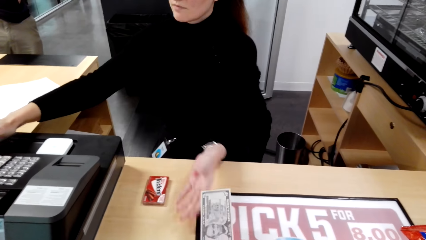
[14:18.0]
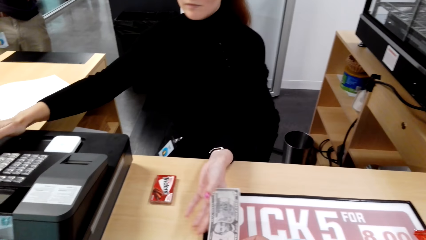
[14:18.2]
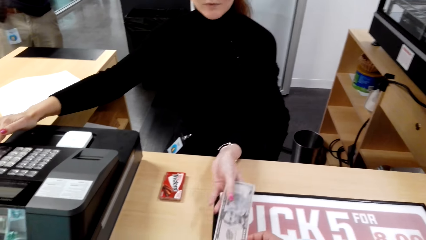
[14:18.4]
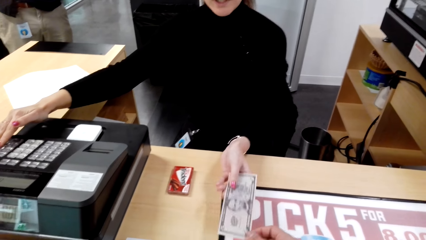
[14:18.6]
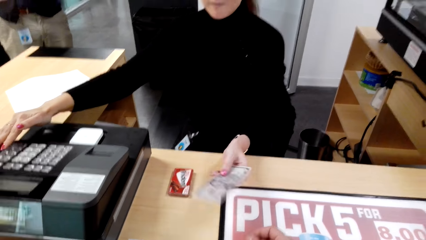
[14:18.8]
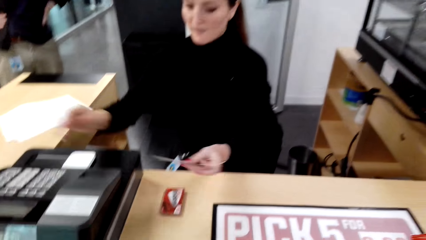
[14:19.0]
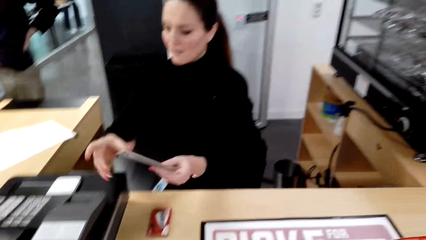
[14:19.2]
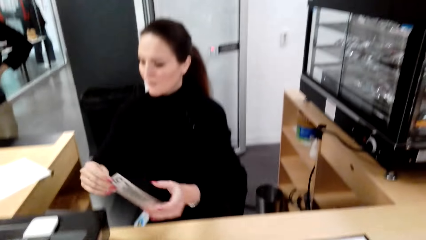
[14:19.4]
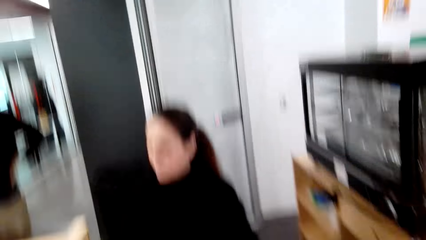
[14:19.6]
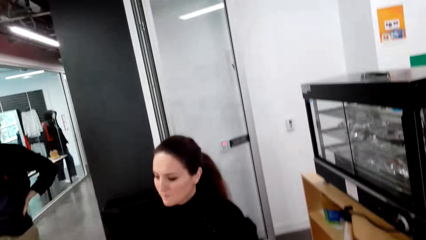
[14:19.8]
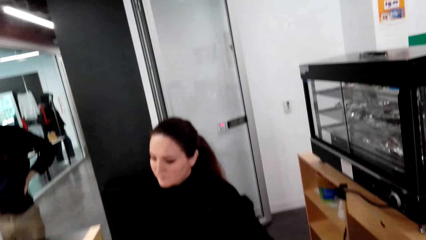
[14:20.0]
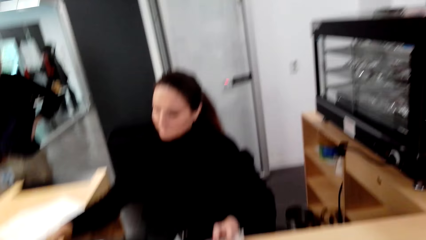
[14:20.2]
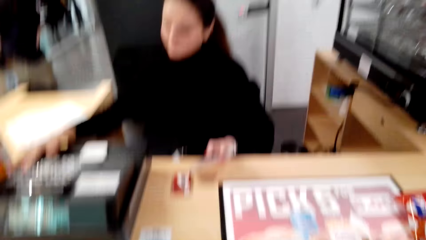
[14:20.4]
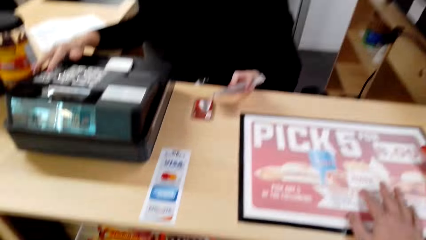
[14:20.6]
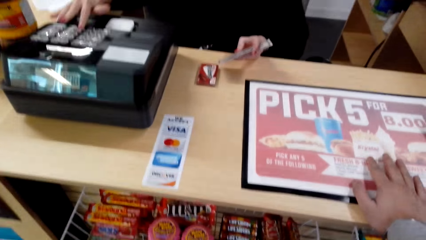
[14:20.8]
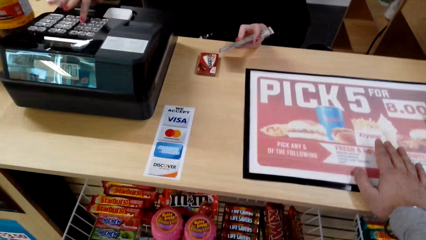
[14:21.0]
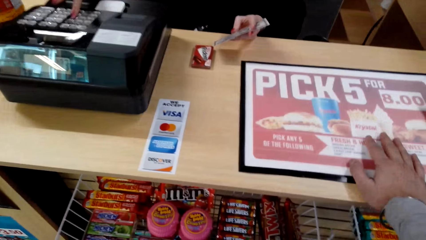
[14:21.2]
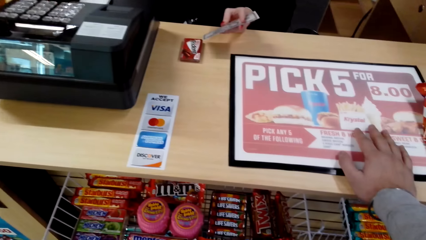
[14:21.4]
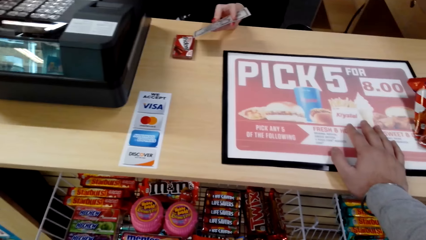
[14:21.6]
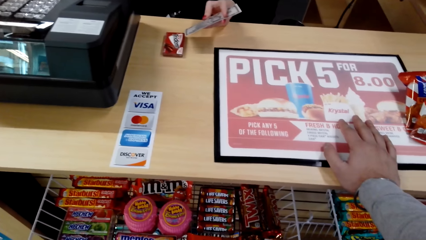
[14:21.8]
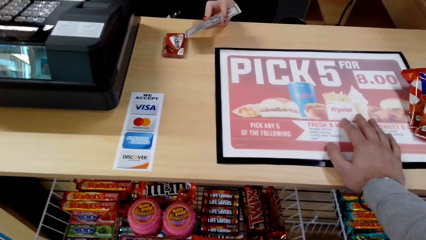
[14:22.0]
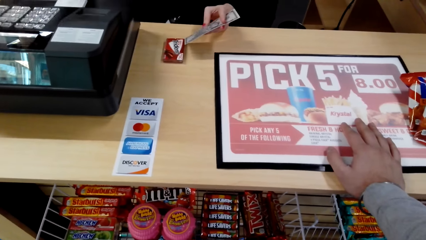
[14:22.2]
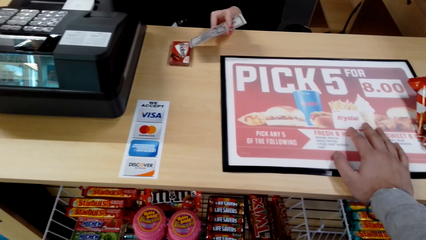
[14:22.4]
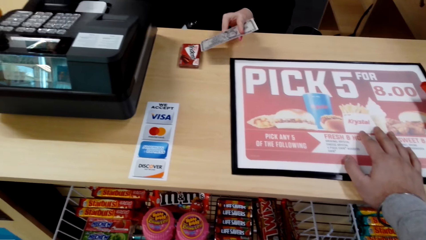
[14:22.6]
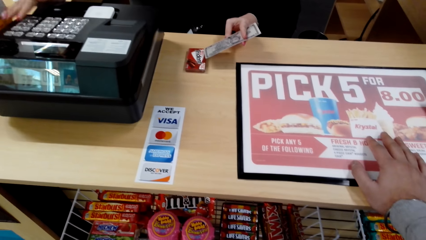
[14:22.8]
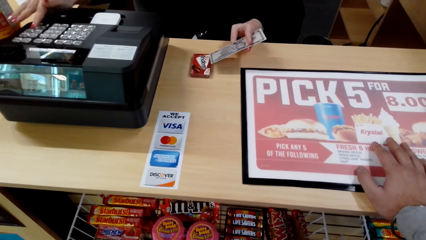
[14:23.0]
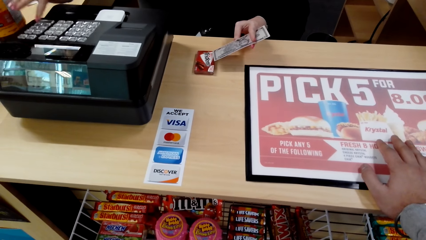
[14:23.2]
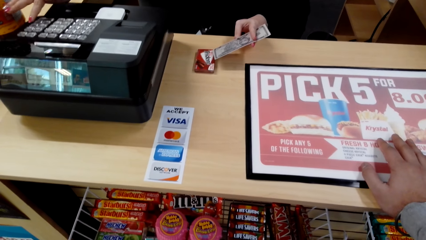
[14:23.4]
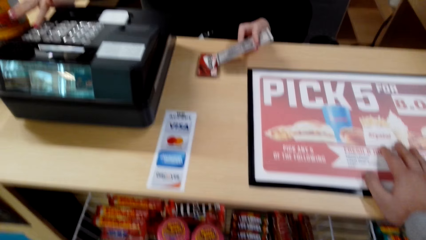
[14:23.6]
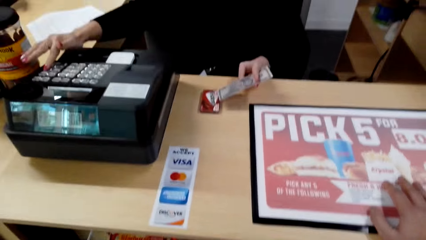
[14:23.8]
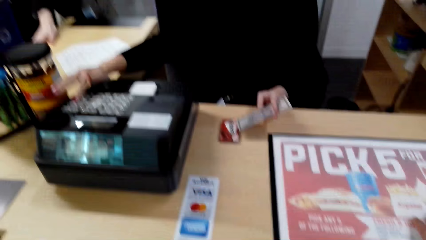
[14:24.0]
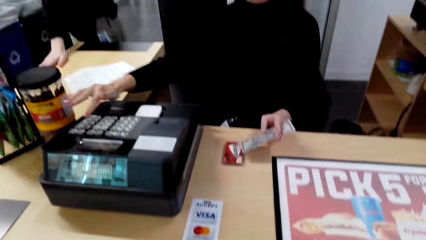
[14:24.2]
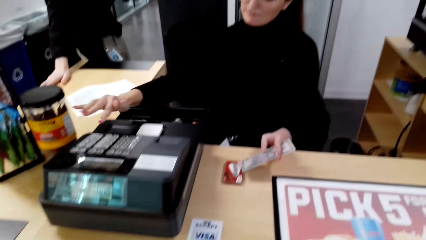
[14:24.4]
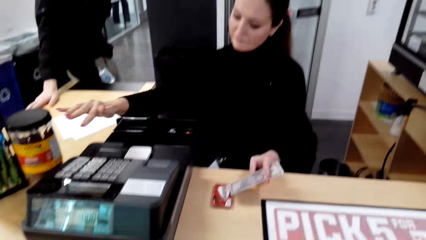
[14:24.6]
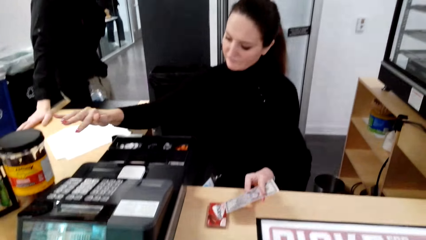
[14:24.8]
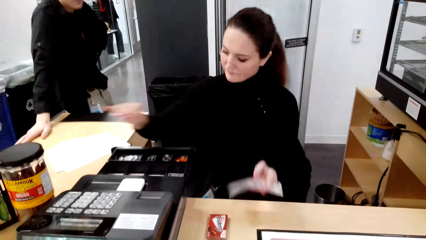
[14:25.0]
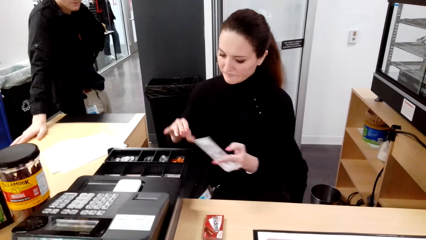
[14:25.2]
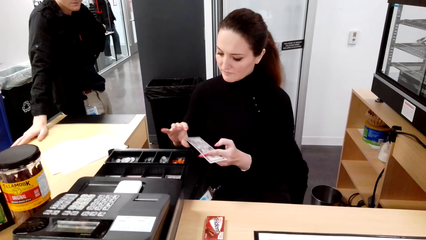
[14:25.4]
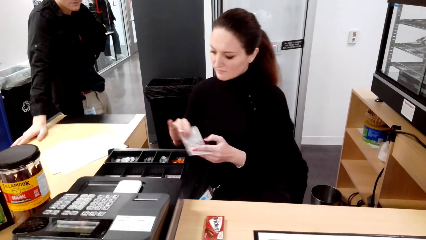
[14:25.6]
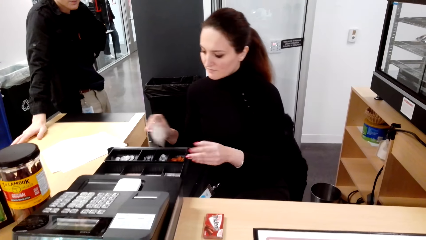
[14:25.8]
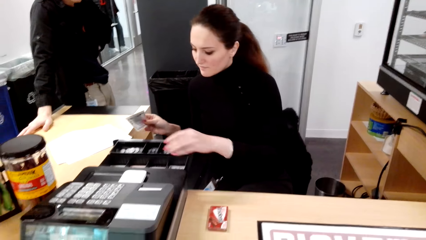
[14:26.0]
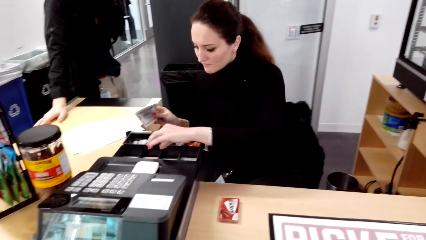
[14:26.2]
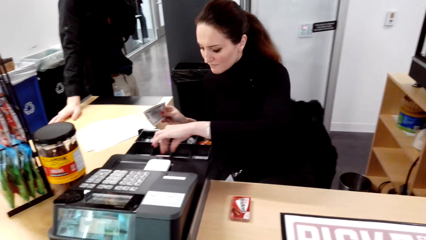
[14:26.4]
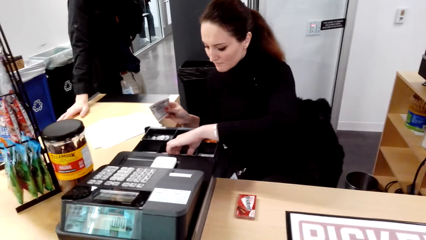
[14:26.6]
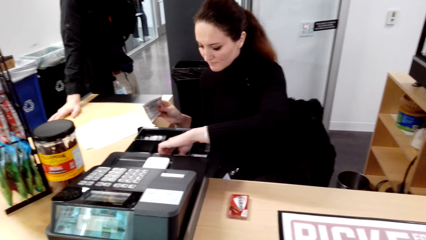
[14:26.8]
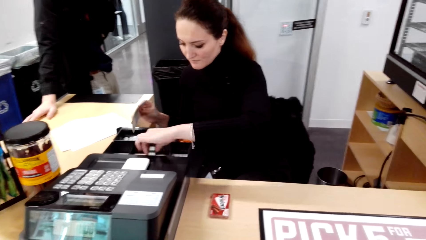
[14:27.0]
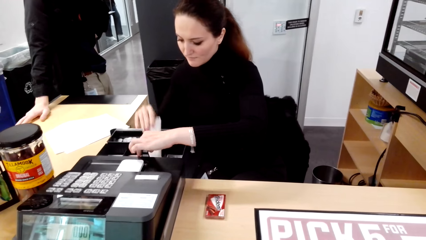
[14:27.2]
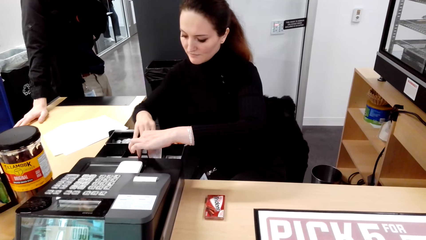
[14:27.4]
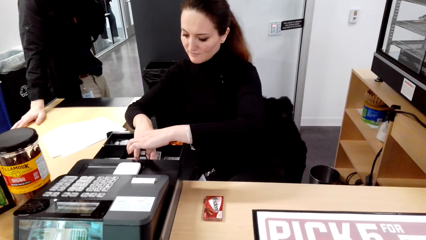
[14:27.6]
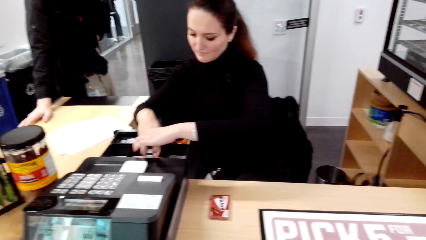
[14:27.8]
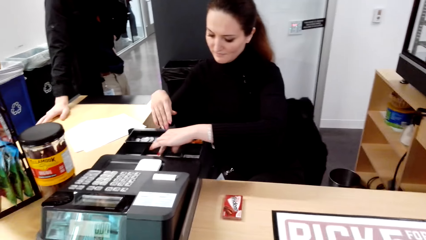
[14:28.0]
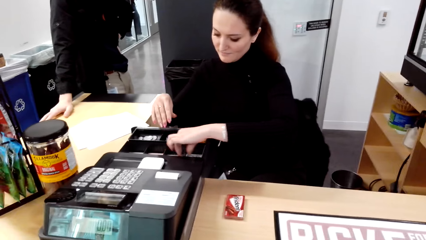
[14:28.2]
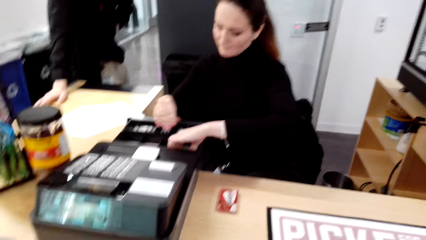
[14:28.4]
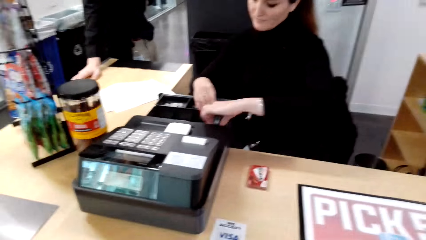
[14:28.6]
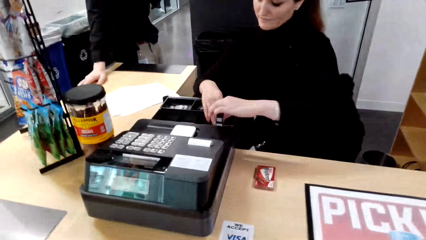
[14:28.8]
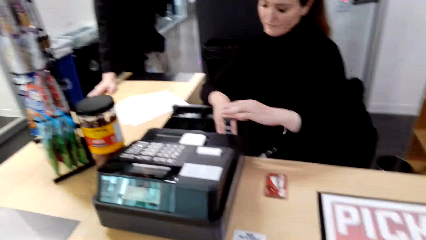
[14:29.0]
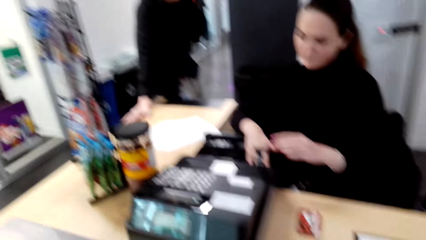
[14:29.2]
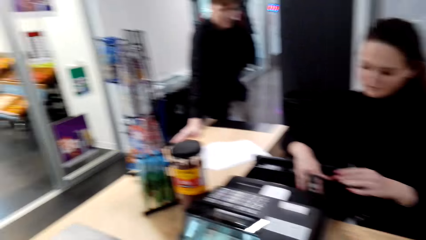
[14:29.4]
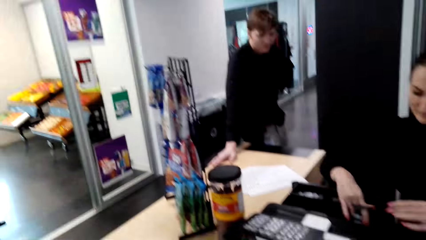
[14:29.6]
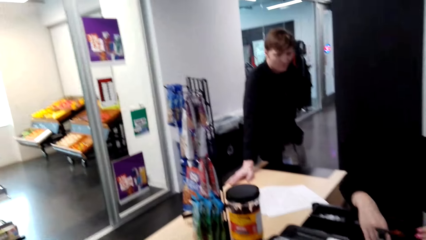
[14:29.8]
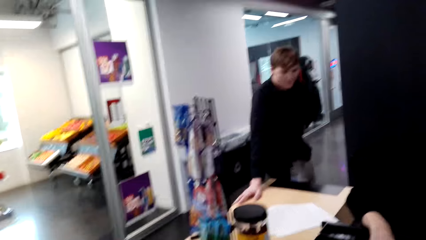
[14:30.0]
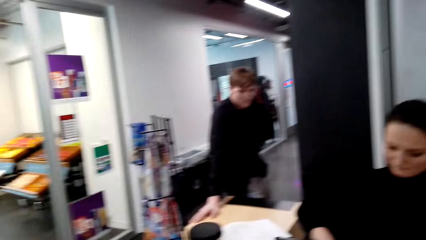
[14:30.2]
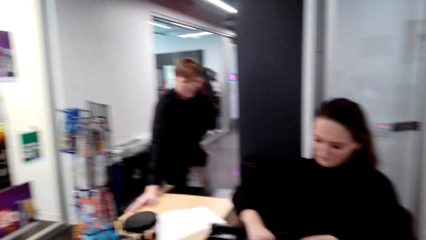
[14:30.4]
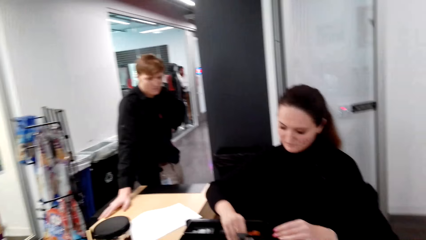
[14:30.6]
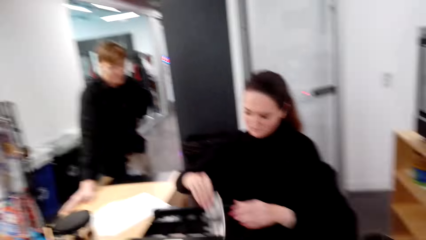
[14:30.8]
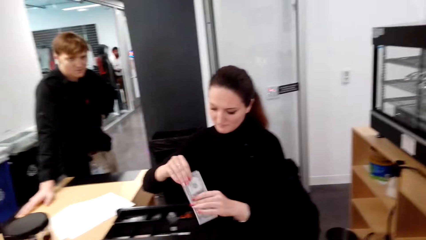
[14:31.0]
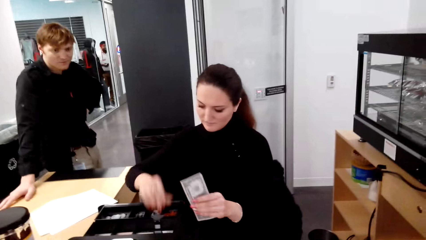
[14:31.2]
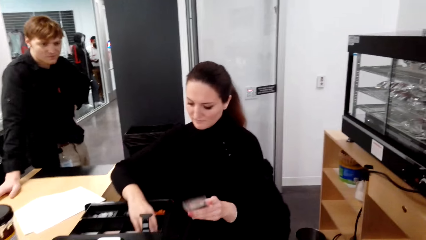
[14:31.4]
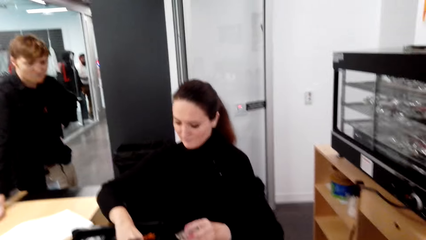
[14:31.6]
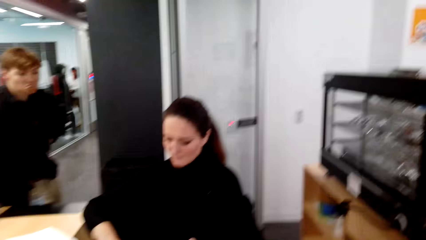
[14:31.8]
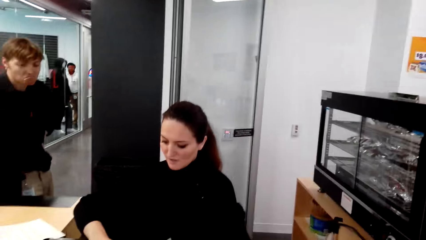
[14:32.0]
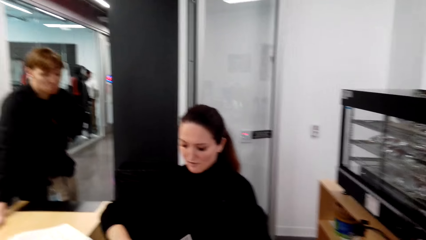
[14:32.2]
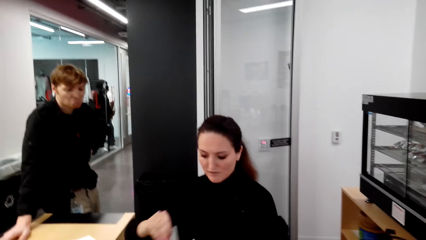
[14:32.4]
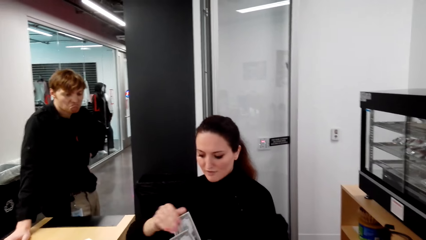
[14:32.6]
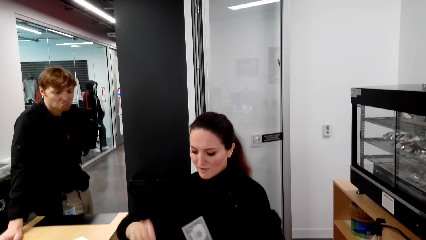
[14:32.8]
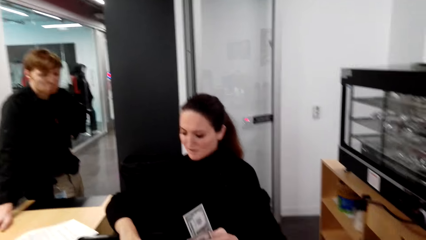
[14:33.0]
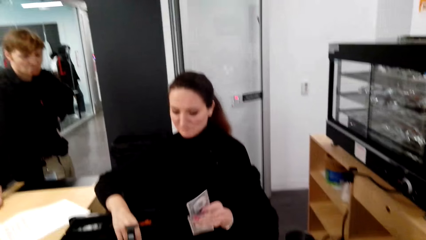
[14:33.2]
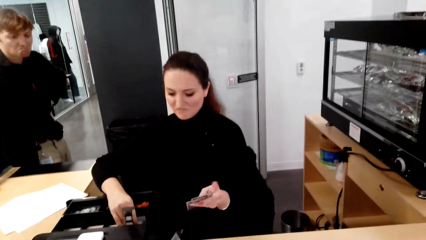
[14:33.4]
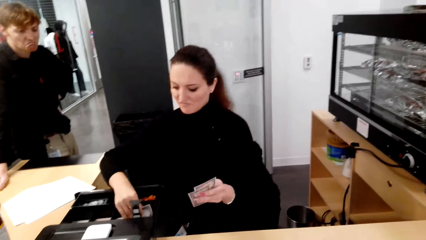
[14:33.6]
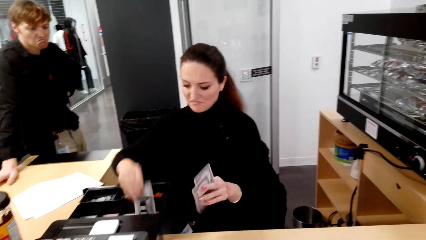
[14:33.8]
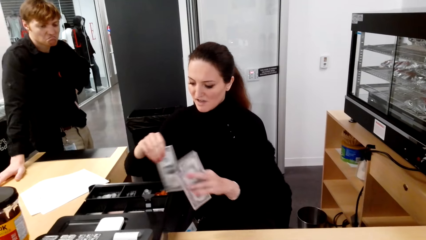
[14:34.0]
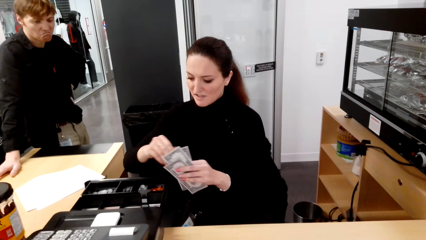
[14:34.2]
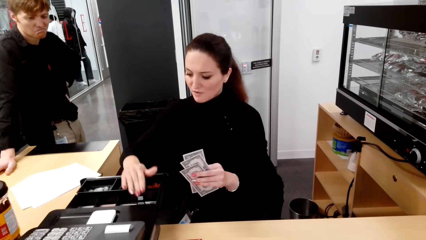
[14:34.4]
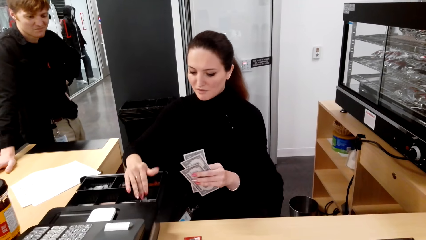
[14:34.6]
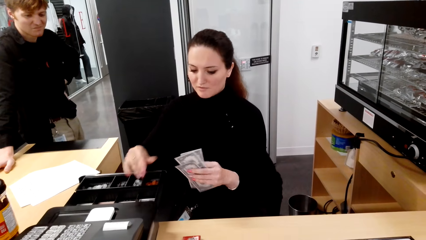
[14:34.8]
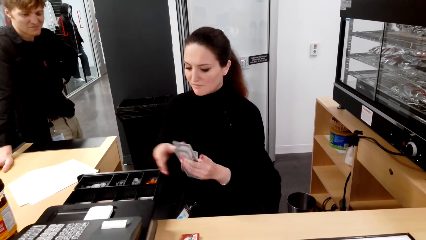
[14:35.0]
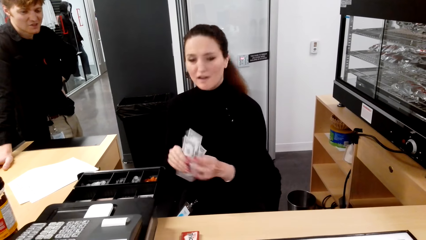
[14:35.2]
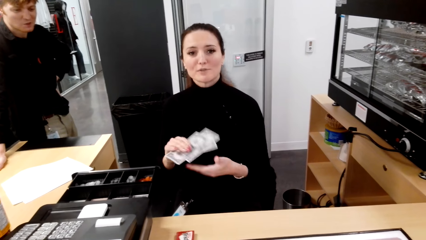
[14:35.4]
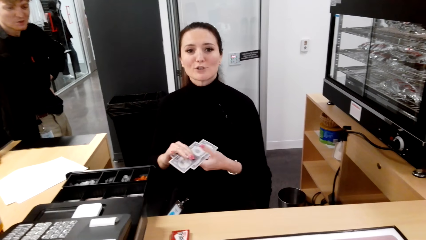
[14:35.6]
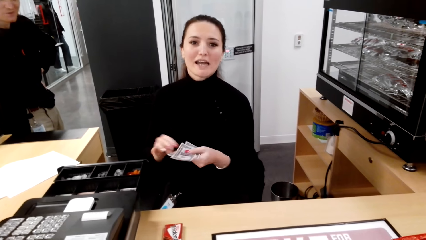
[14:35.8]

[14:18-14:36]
The camera wearer converses with a woman. They put money on the counter and give the woman money. They scan the receipts. The woman puts the money inside the box. The camera wearer looks around. They converse with the woman. The woman removes money from the cash register. The woman counts money.
